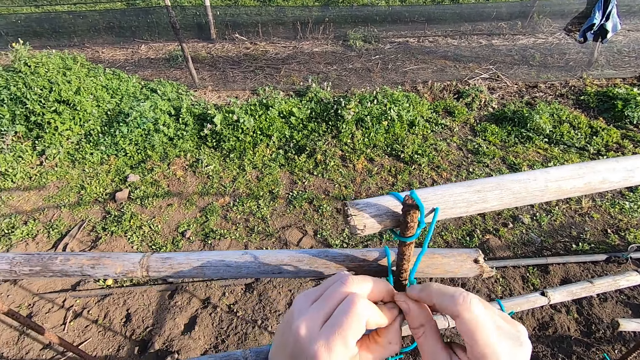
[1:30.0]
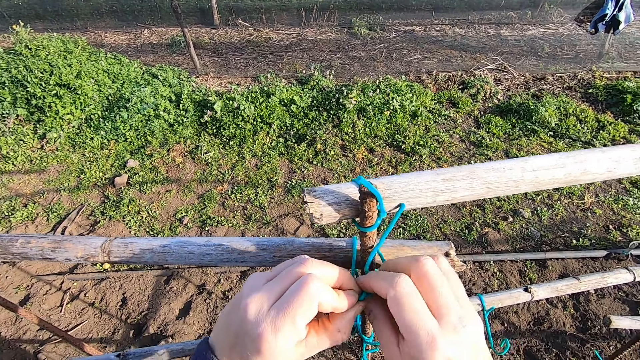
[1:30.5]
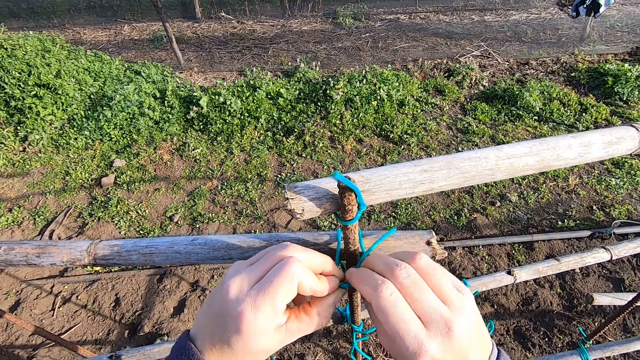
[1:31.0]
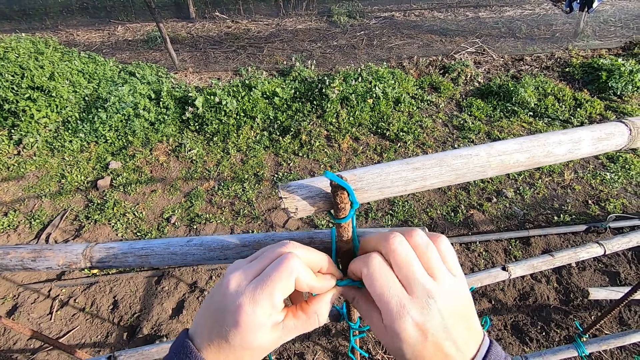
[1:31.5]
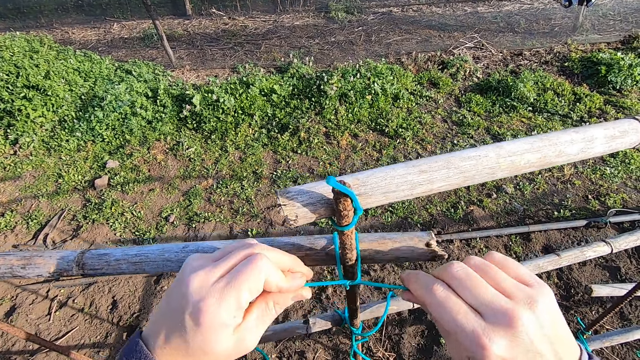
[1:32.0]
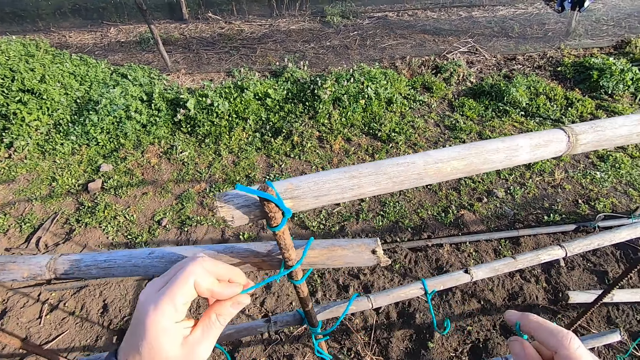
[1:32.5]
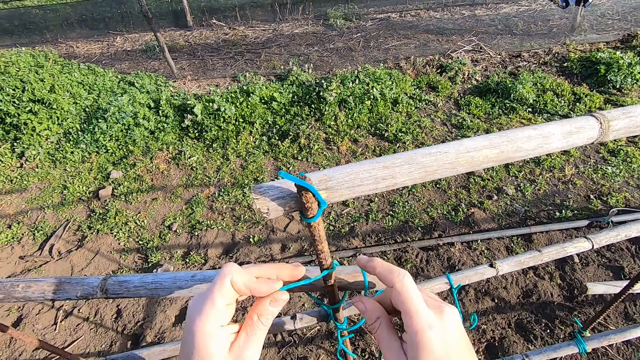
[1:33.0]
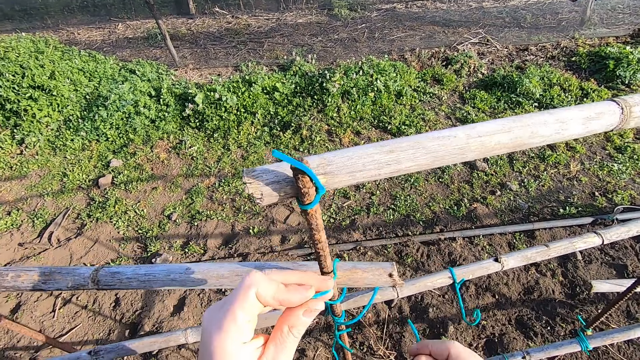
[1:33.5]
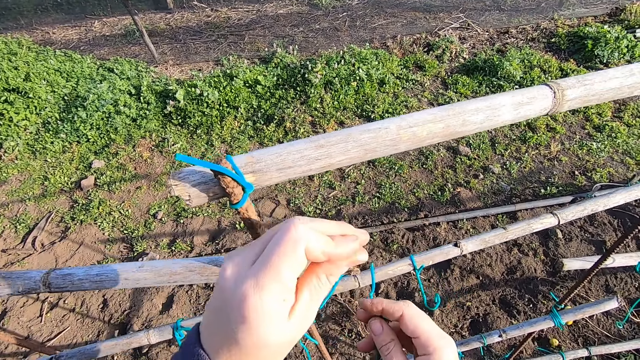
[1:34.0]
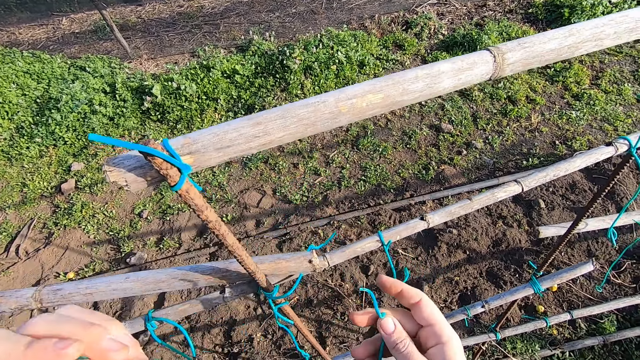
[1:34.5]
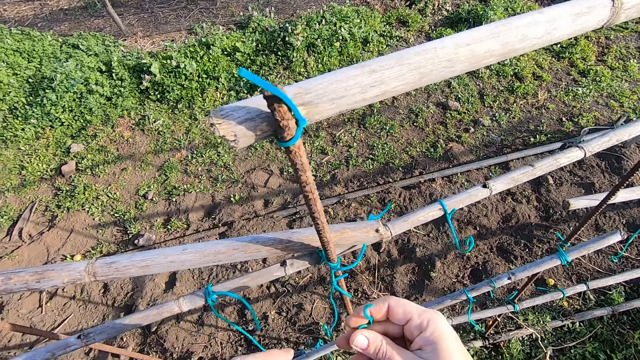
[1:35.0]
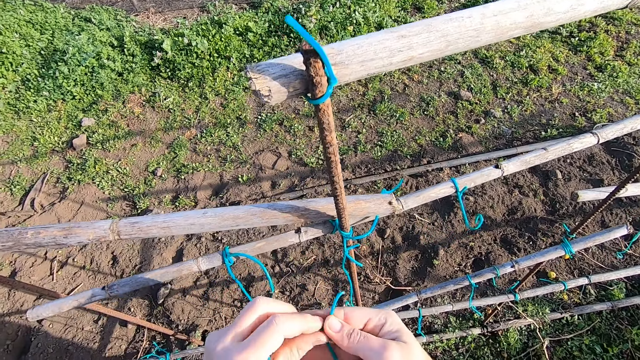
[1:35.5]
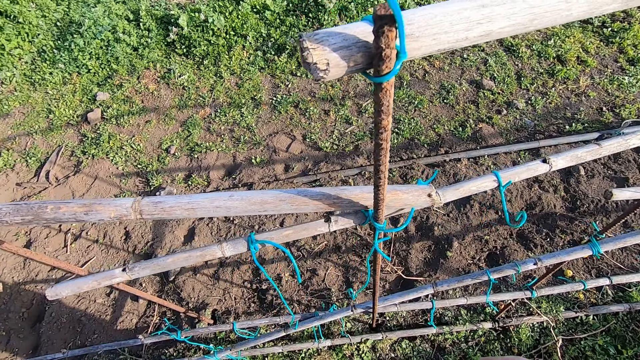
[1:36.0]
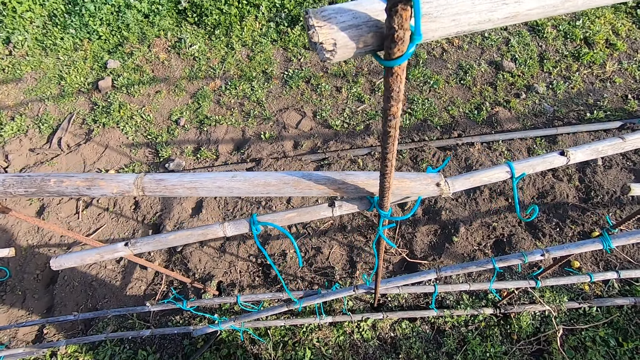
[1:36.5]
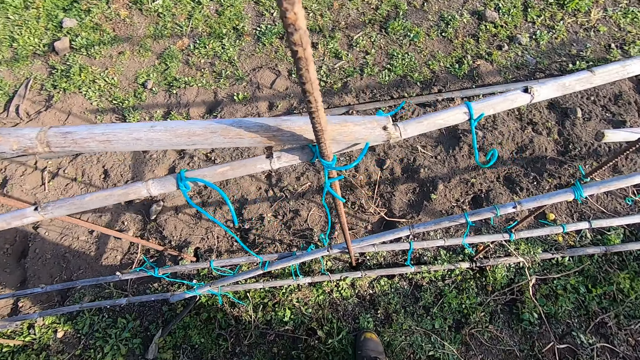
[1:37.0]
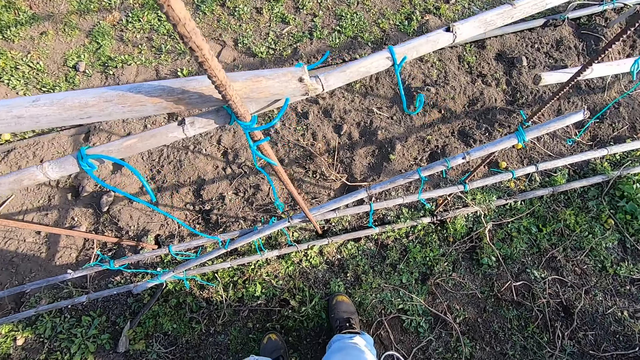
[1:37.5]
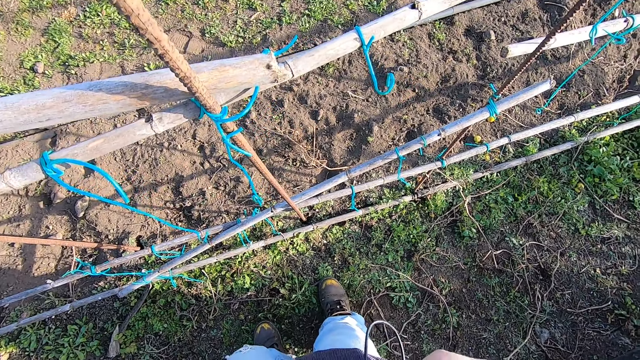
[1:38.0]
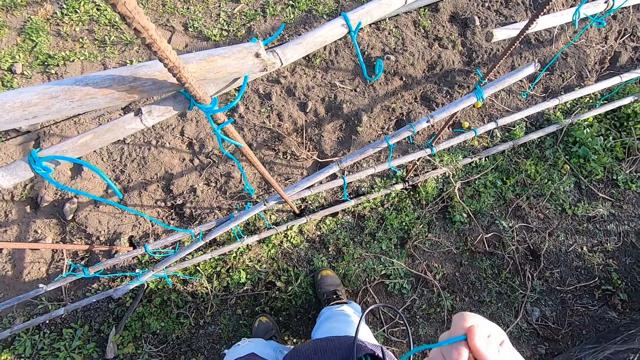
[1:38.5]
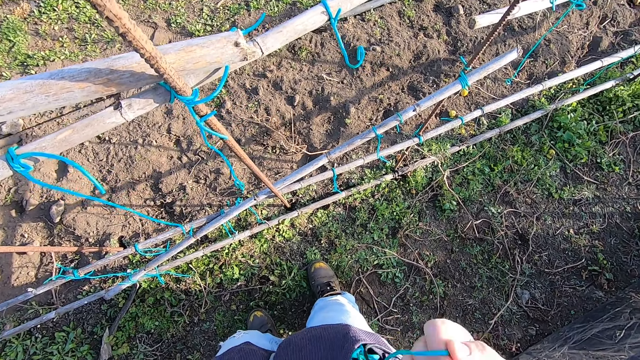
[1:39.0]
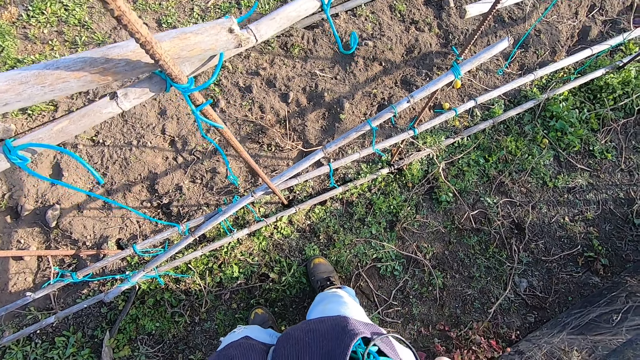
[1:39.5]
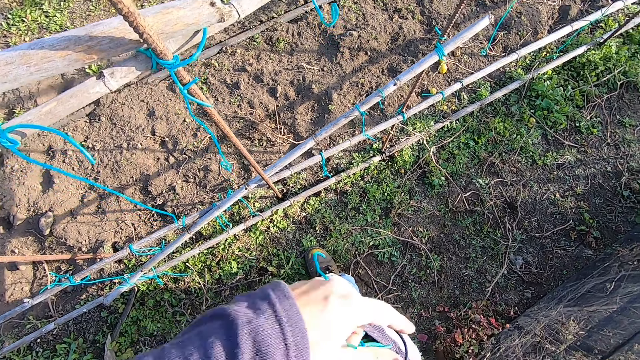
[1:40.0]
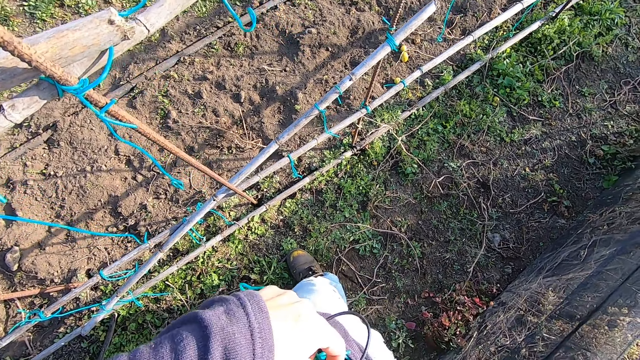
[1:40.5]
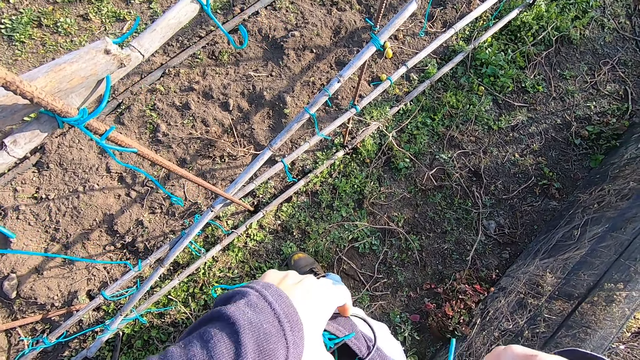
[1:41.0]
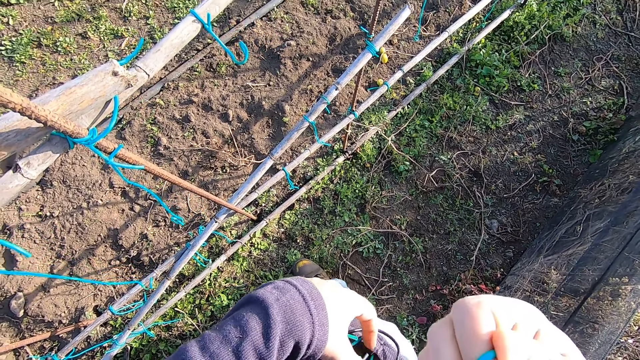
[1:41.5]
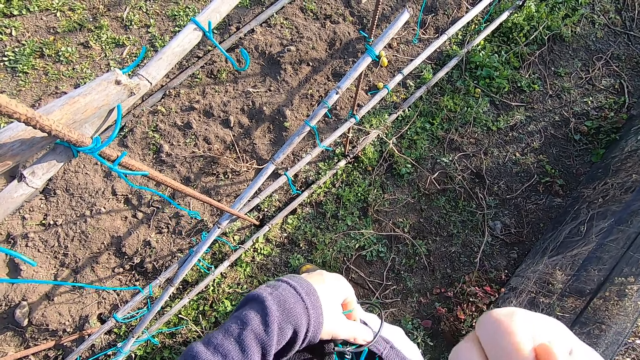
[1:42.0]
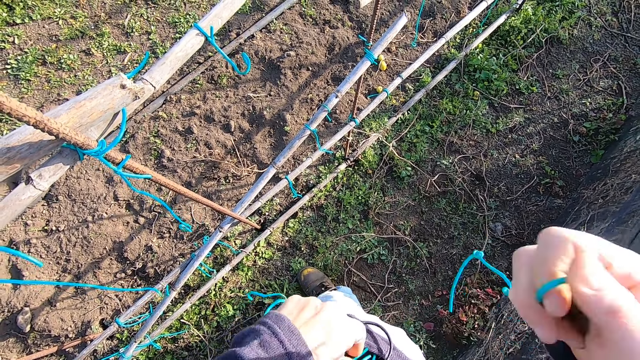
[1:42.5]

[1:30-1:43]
The camera wearer cuts the rope. They remove the cable from the rail and drop the cable. They pick up a cable. They remove a rope from the pocket.

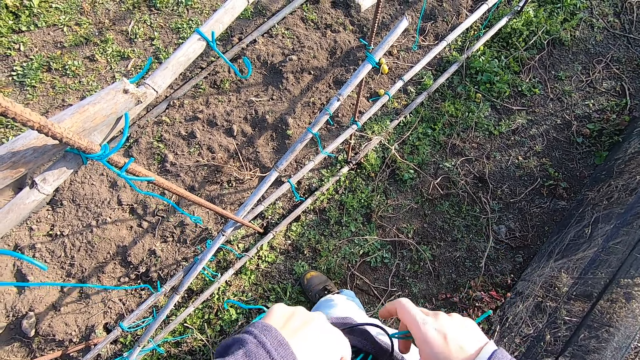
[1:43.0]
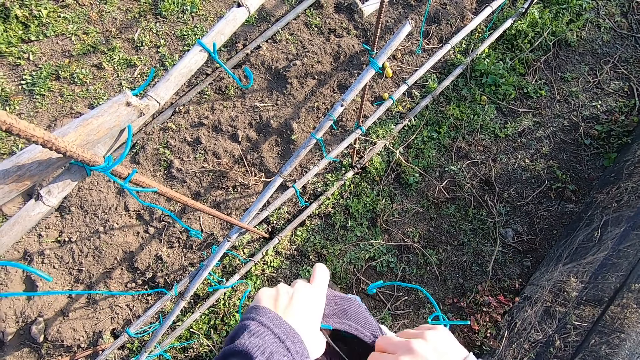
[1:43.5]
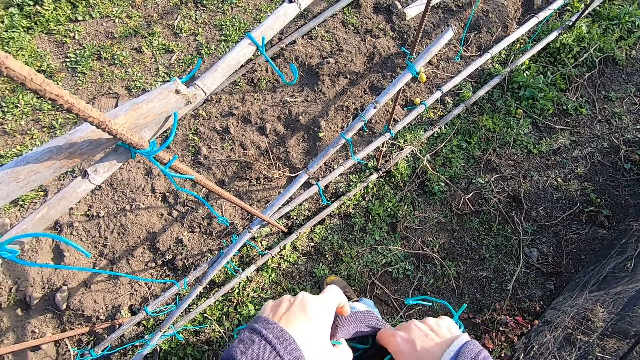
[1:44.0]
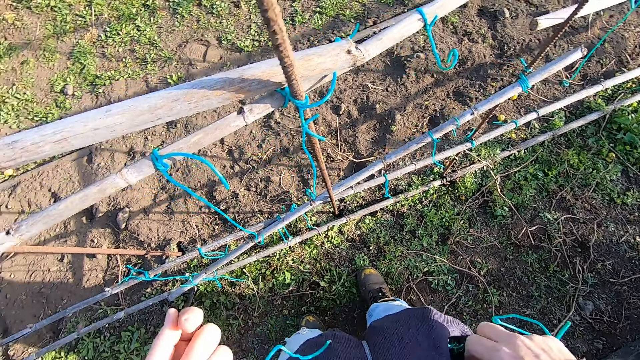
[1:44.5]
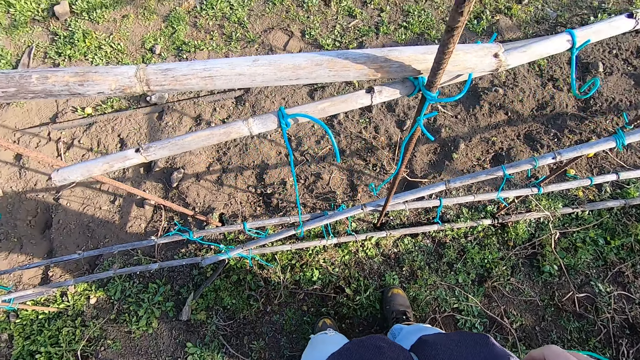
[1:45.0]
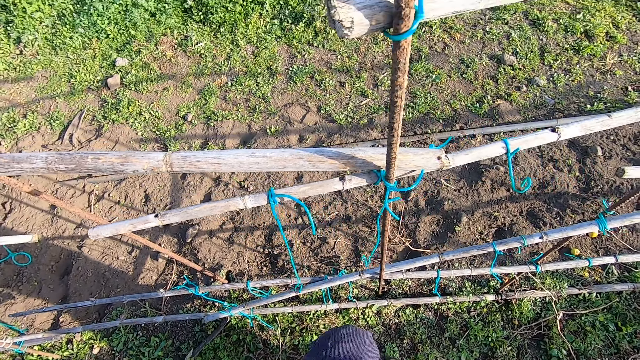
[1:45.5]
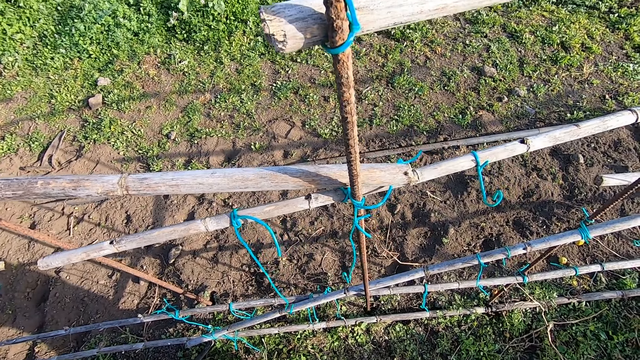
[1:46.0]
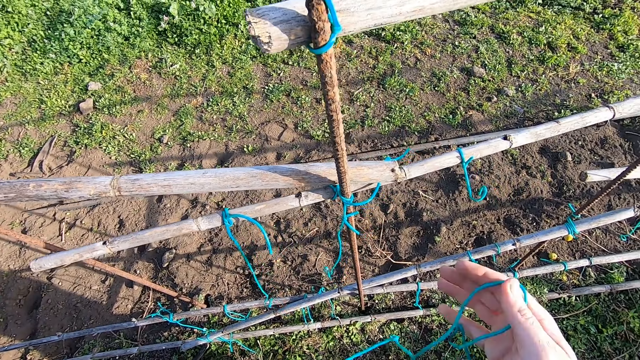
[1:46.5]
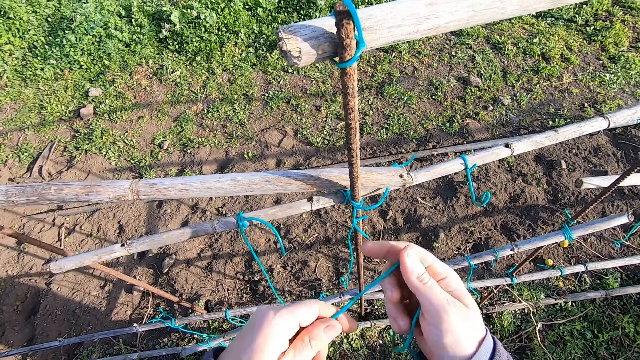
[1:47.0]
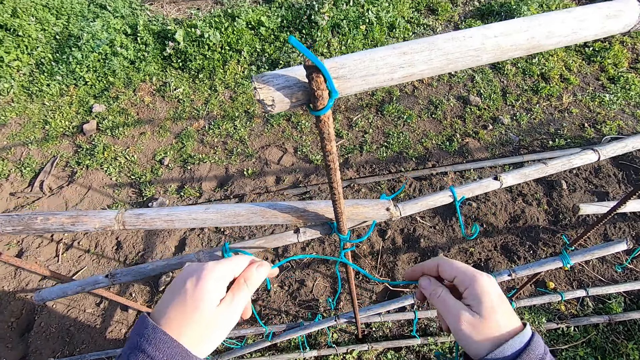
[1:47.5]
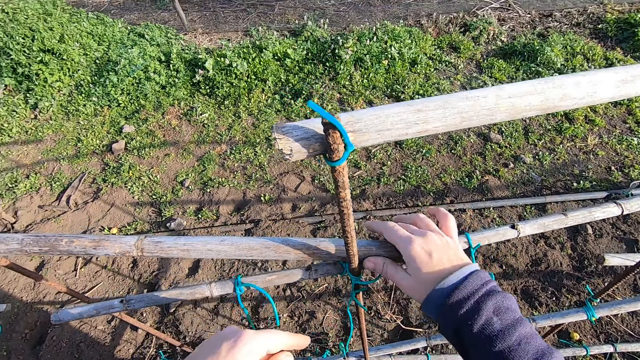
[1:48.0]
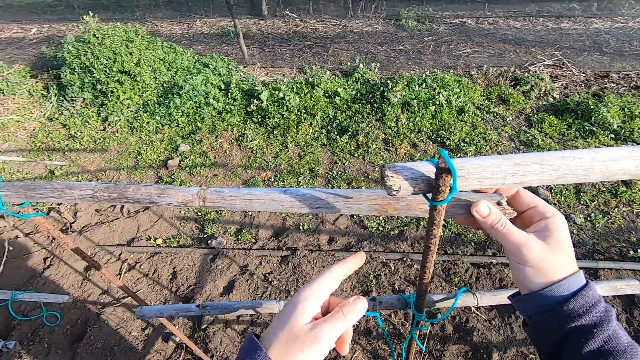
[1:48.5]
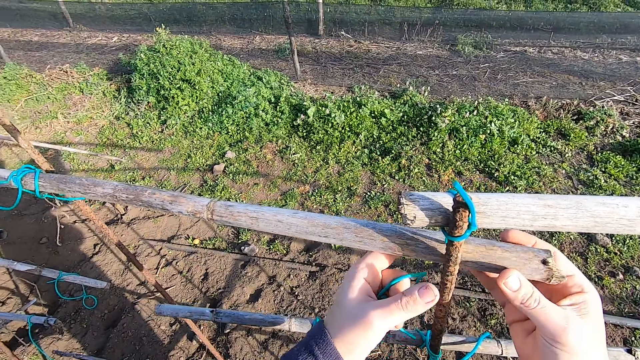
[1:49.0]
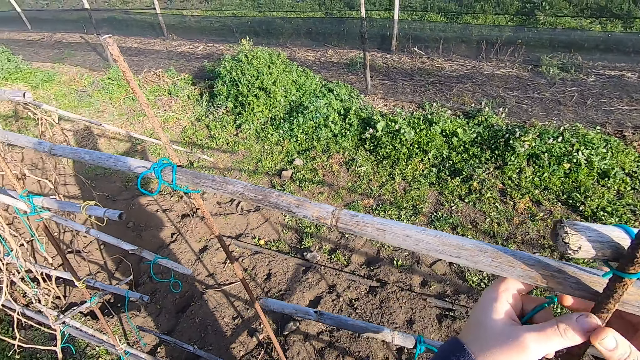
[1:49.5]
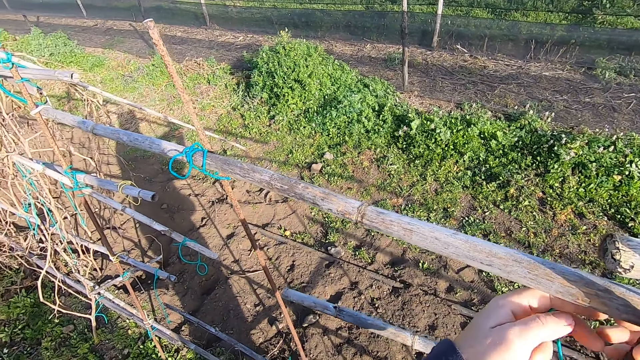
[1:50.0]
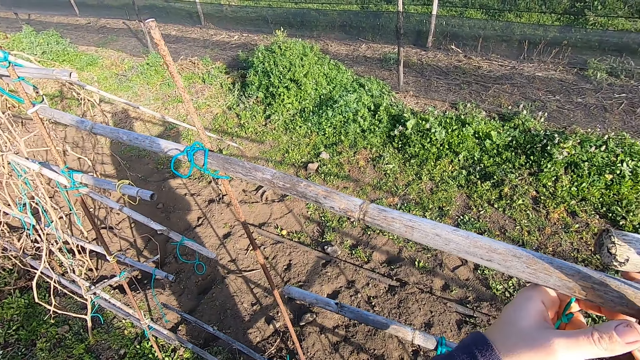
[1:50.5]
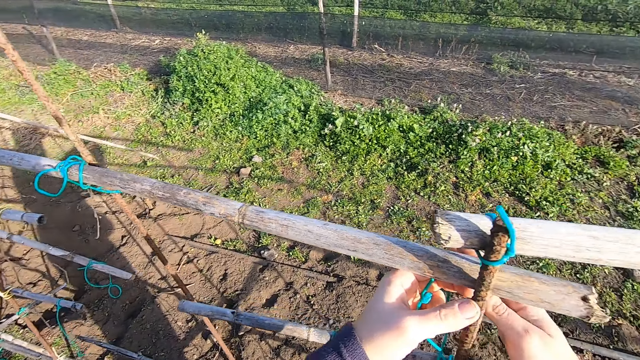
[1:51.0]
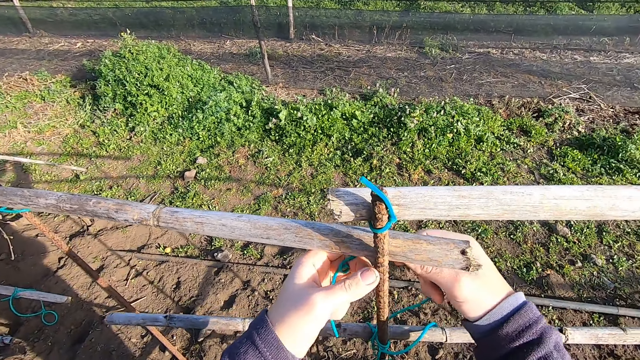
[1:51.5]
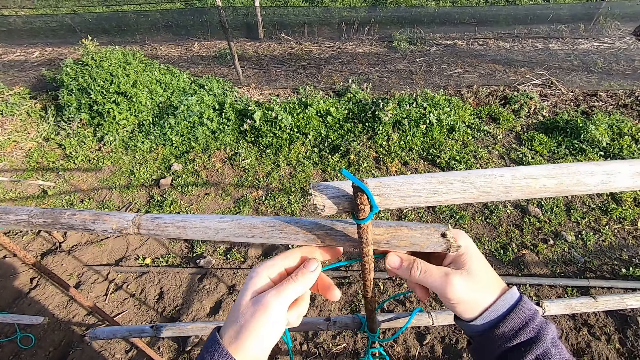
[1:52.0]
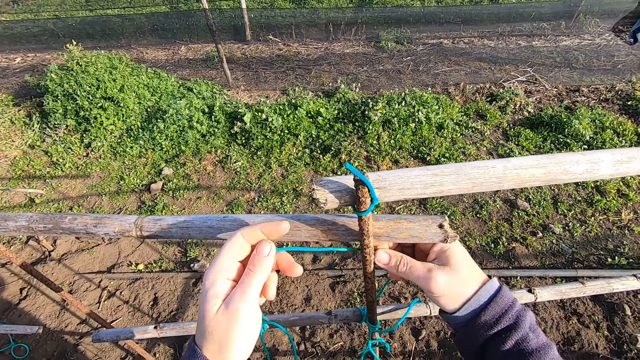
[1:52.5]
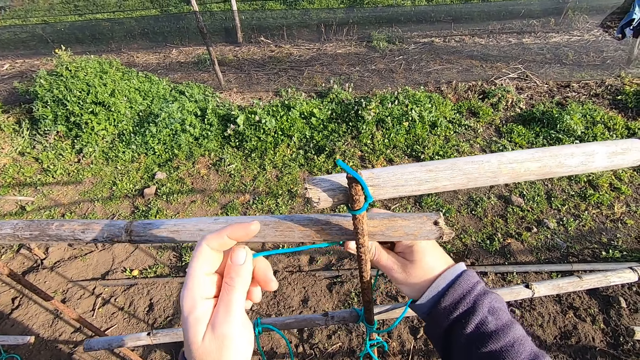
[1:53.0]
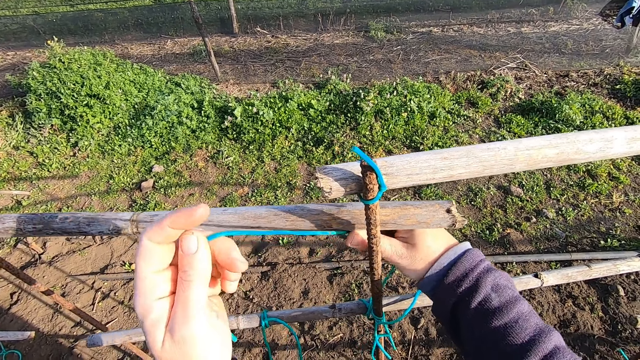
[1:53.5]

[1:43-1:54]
The camera wearer fits the cable in the pocket. They lift a rail. They tie the rail with the cable.
